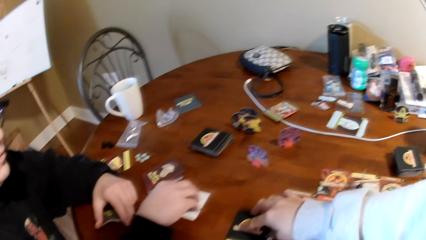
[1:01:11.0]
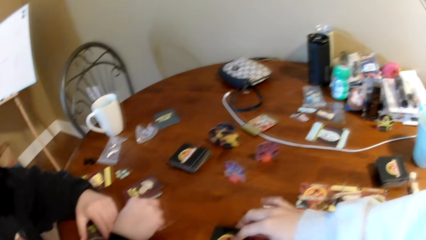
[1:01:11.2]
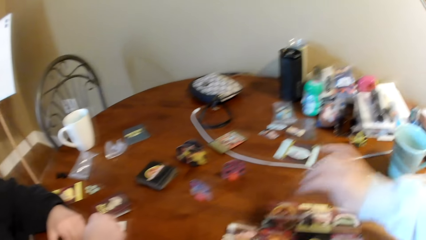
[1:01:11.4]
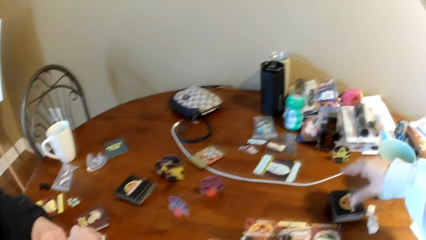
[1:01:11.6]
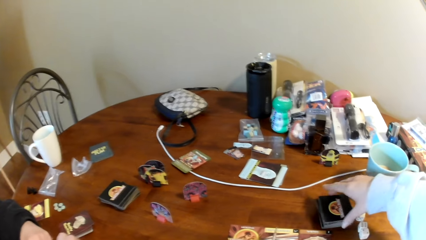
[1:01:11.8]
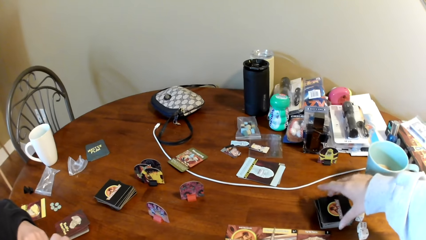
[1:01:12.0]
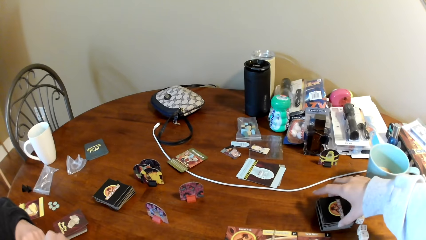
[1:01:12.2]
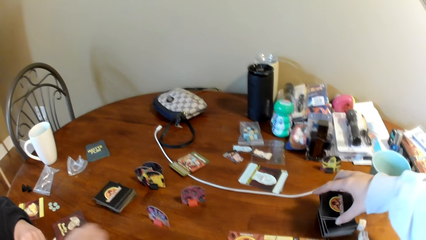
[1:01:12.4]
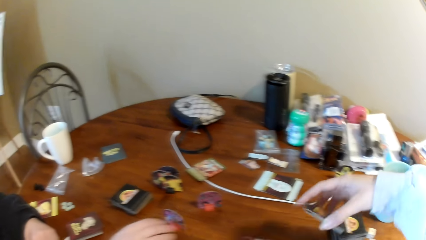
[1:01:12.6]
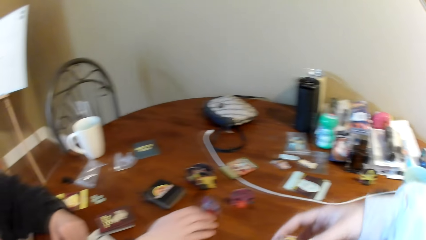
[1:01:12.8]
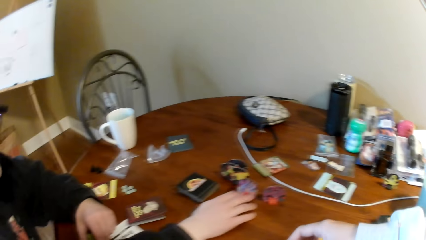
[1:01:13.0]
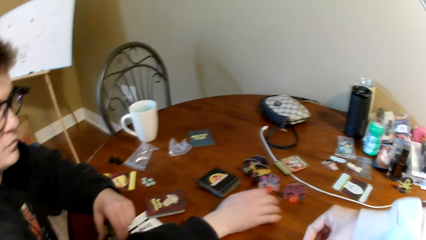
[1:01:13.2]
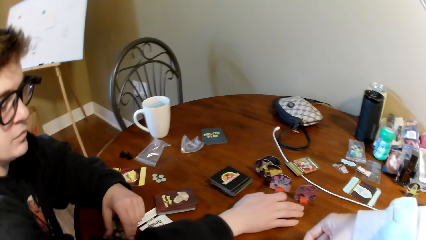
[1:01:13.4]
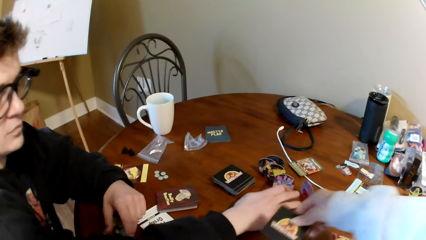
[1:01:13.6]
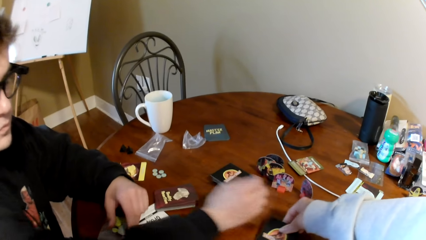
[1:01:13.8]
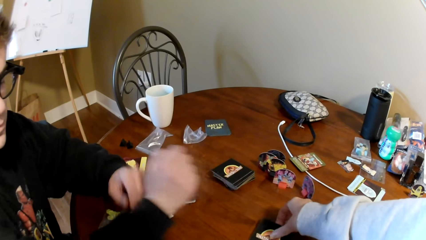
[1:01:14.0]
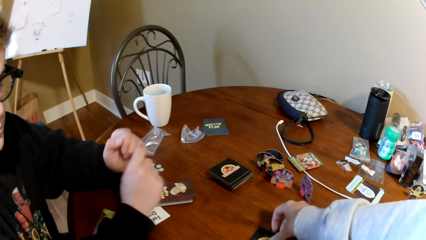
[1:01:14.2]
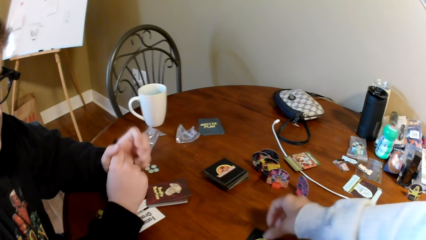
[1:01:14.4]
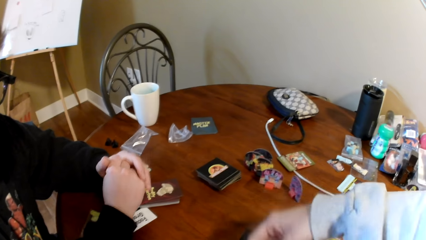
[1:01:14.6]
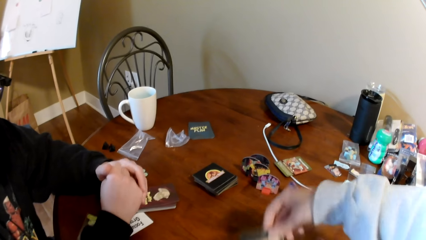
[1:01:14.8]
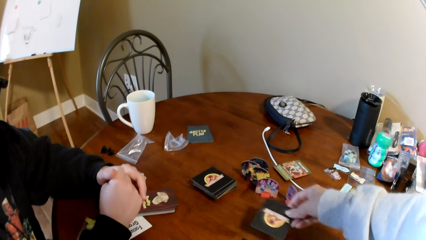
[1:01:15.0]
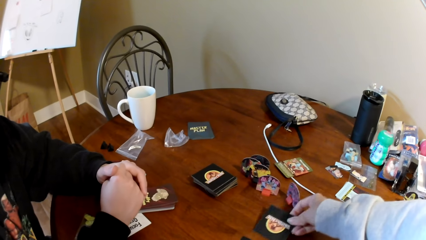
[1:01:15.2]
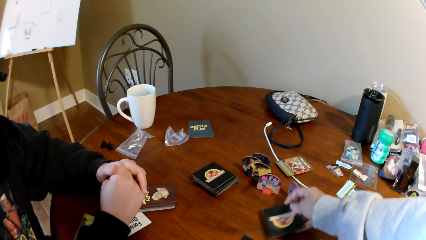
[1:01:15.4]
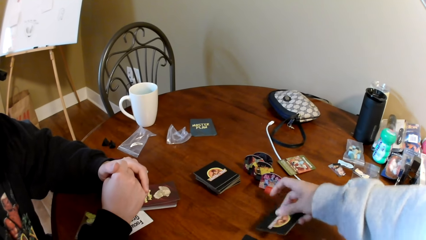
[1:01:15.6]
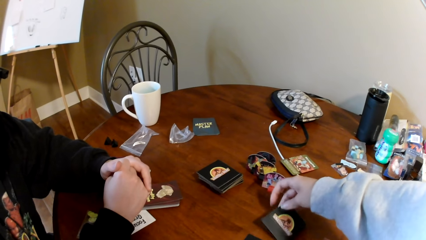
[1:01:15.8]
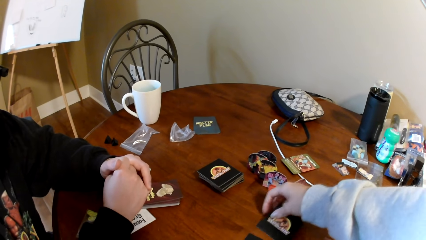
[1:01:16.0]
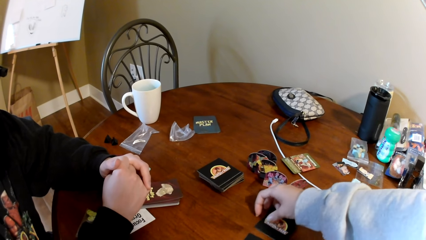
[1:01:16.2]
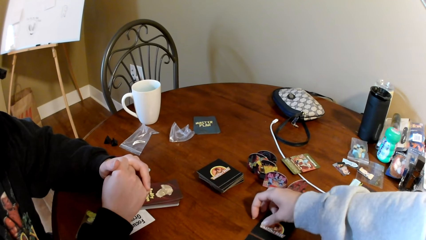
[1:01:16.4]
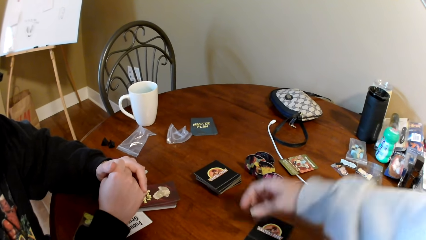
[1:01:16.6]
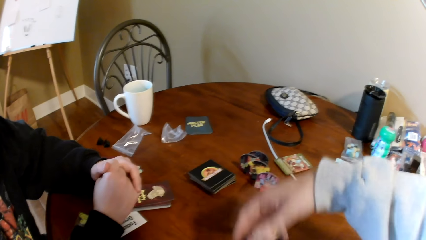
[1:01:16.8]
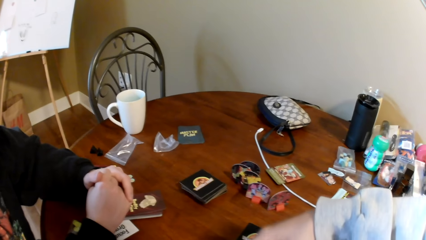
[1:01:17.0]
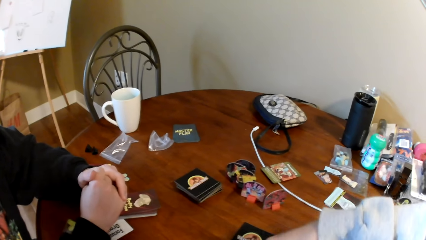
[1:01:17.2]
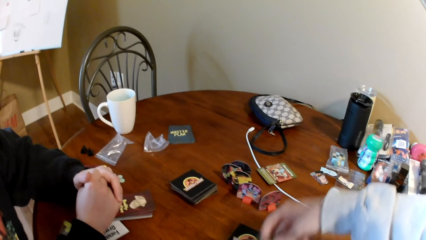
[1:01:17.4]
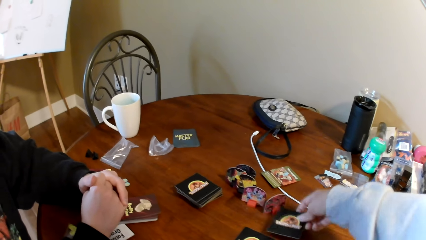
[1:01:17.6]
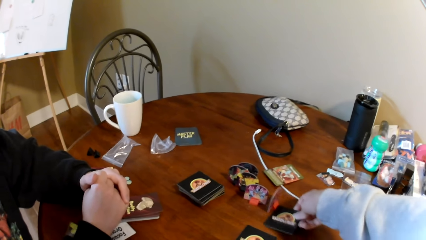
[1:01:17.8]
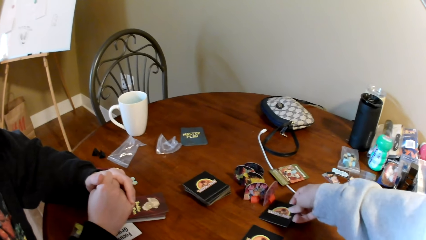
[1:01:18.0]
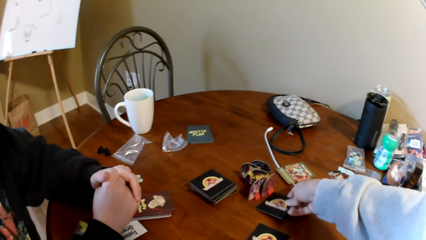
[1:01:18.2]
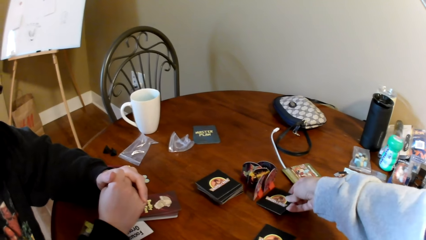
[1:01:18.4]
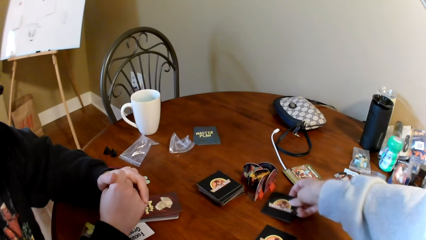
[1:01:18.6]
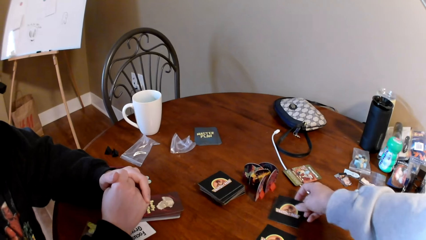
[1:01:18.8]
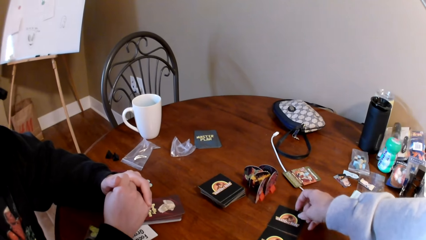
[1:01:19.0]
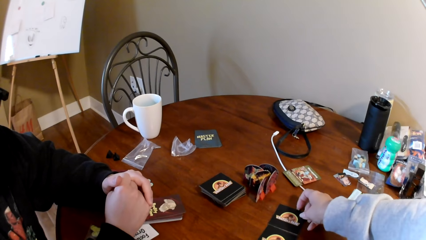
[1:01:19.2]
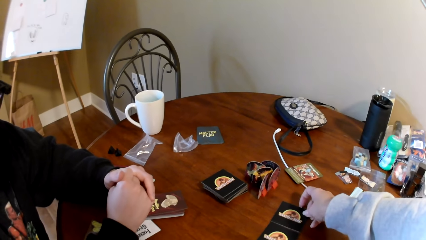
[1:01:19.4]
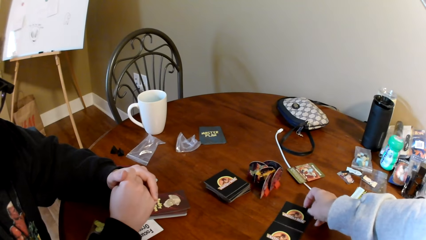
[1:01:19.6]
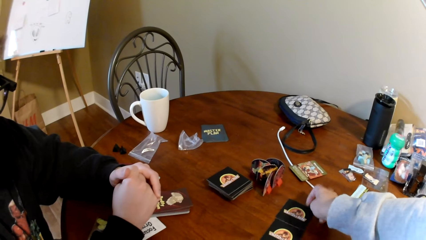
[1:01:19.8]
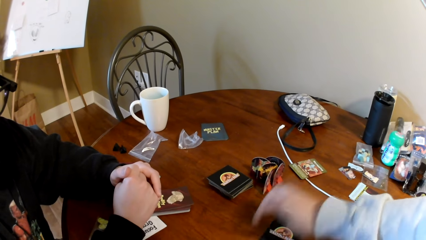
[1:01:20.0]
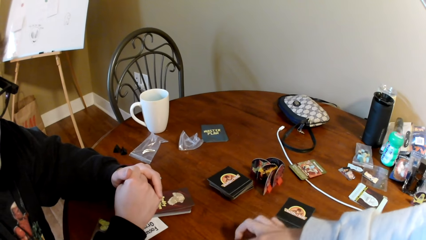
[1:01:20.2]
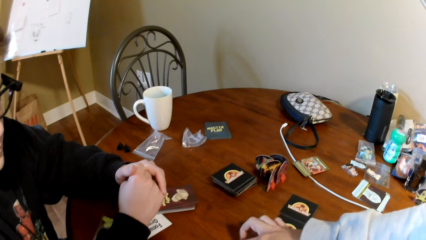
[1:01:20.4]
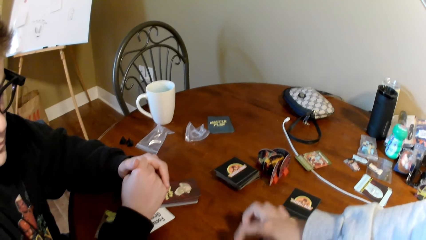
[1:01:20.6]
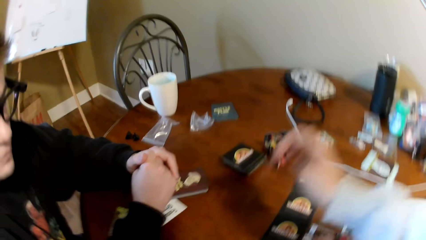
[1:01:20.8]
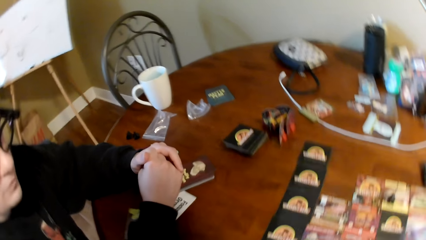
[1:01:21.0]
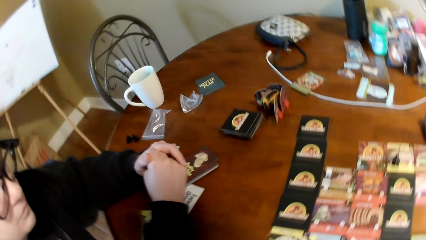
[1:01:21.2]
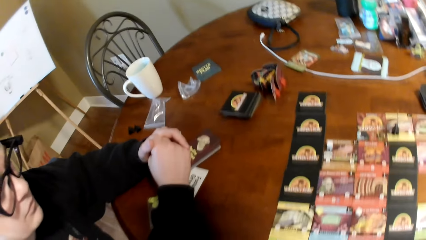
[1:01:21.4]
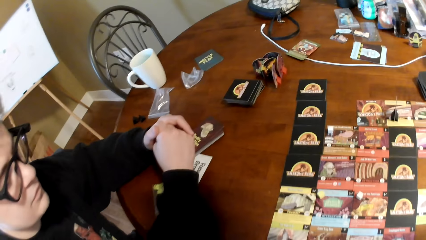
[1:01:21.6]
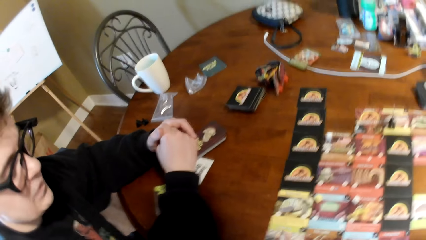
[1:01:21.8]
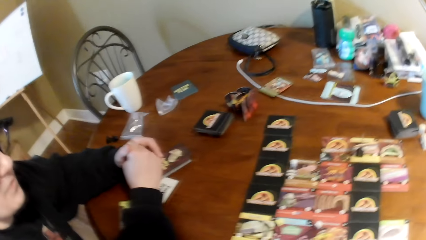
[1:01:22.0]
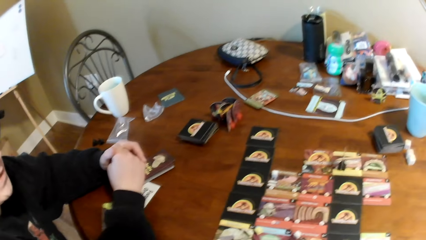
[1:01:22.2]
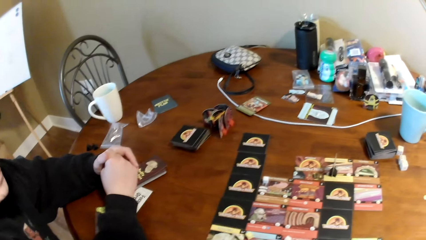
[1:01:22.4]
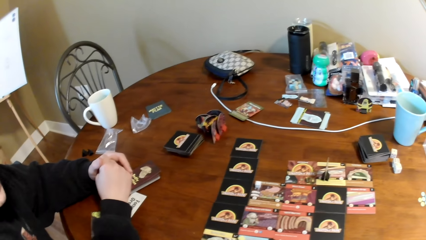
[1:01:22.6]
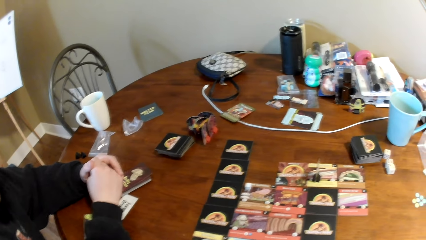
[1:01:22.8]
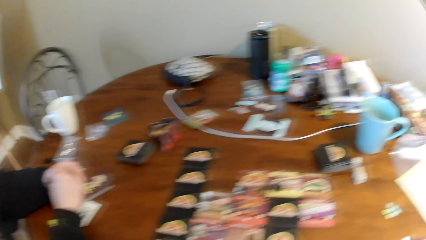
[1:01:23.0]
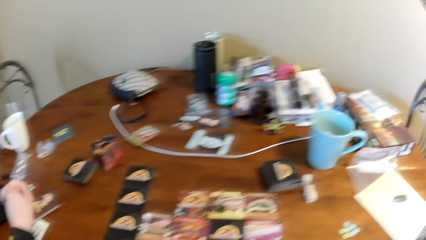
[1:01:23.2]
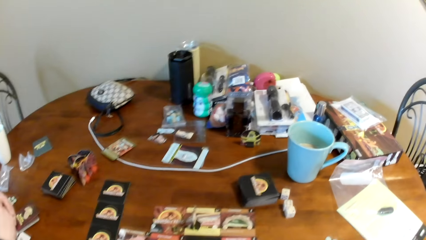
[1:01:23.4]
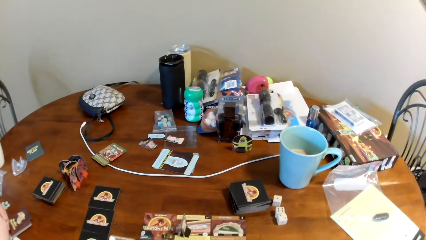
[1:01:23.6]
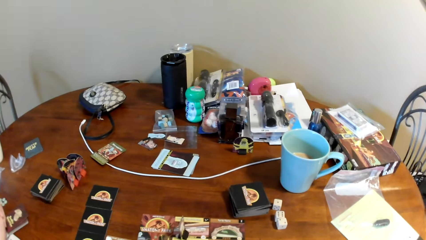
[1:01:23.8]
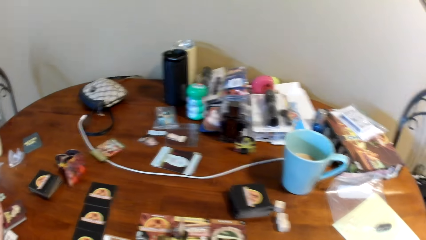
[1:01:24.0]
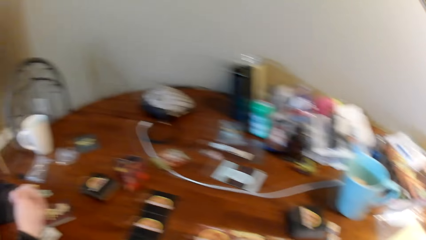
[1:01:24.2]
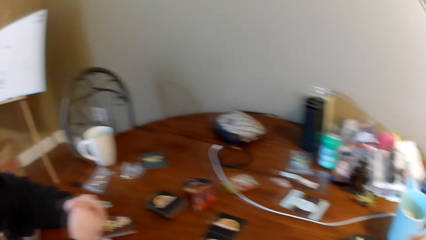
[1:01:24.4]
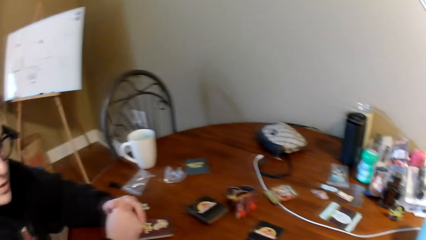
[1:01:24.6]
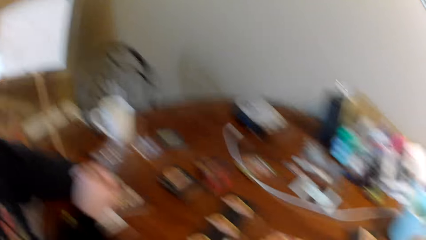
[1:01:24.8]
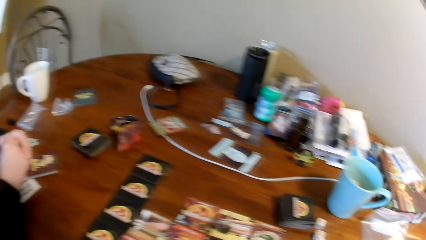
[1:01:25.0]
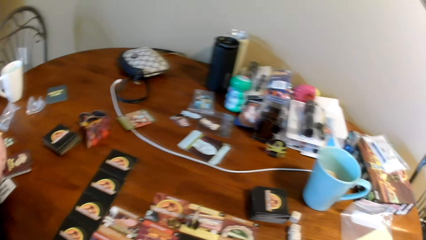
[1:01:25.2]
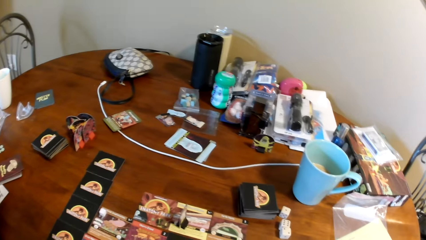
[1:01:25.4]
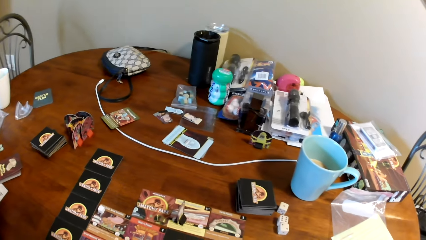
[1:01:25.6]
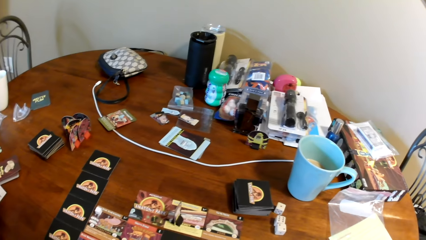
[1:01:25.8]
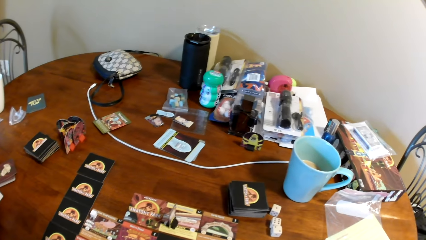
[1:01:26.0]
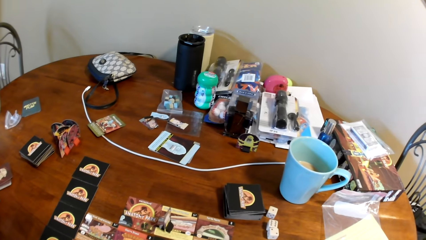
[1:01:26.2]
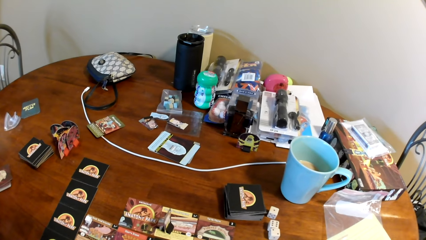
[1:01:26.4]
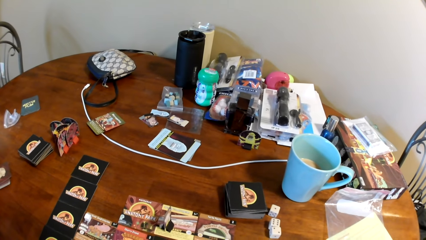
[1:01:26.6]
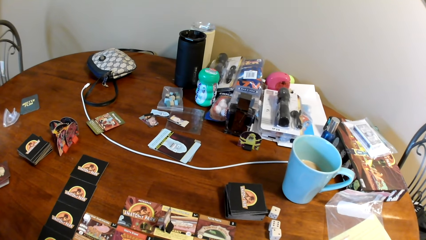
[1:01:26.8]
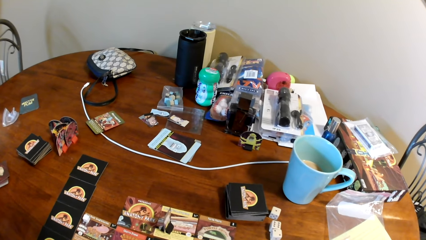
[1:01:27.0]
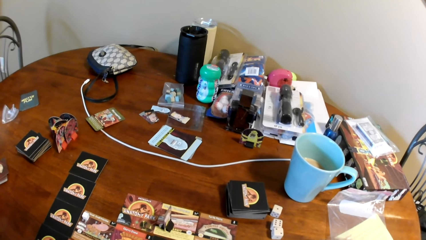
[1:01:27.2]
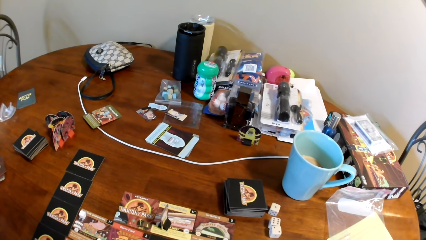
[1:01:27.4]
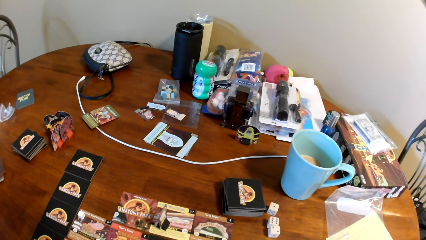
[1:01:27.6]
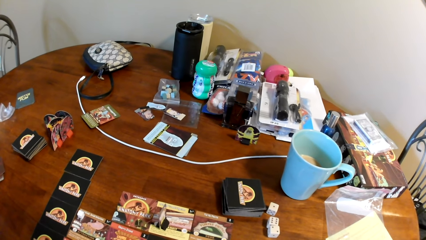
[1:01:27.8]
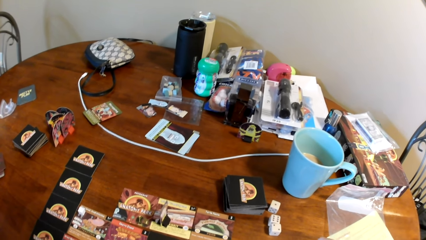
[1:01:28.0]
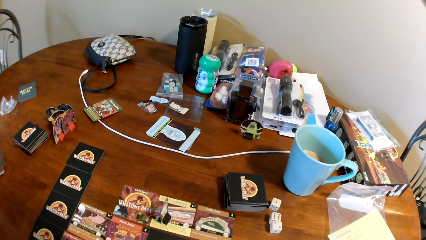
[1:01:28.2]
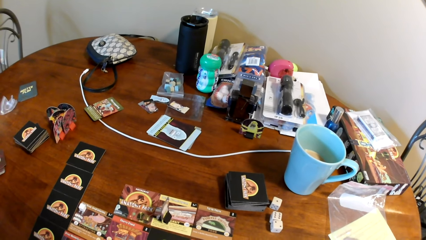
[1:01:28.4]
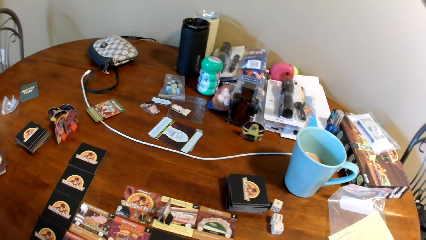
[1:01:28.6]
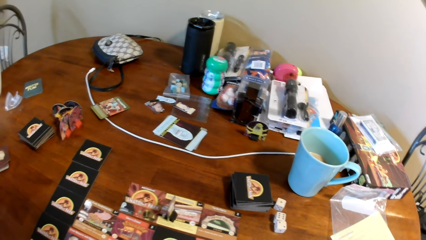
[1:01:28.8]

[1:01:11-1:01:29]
The camera wearer picks up the cards on the table. They play a card game. They put the card on the table. They move a card on the table. They put the card on the table. They take another card. They move a card on the table. They touch a card on the table. They look at the cards. A man converses to the camera wearer. The camera wearer looks at the table.
